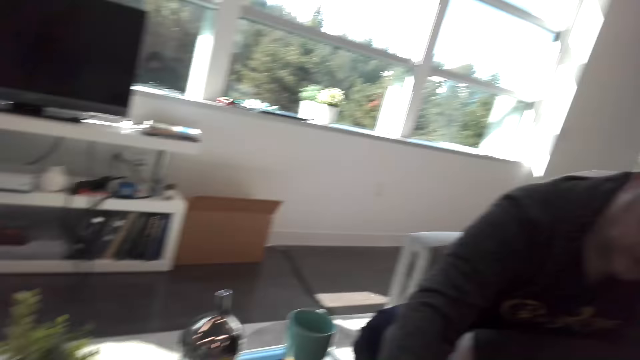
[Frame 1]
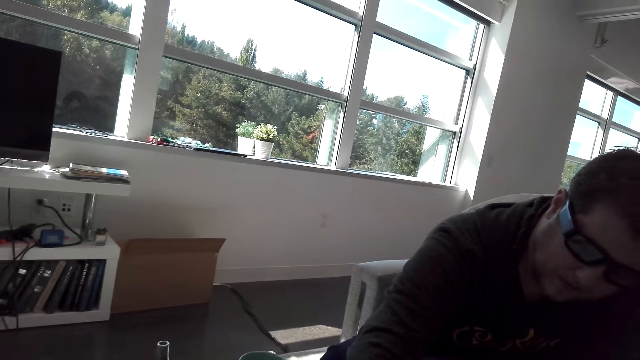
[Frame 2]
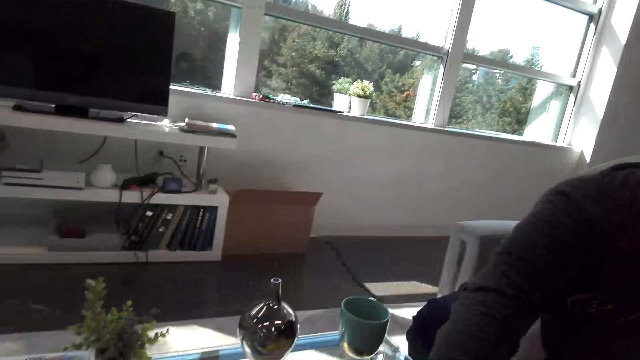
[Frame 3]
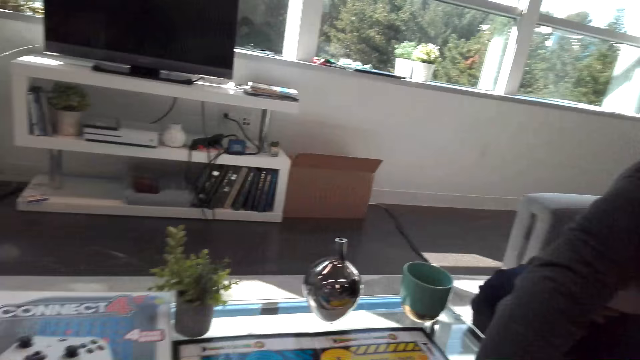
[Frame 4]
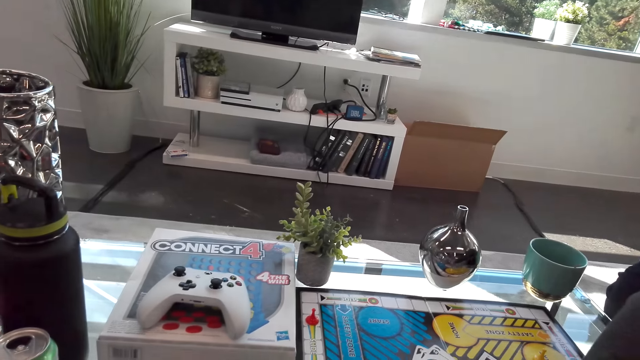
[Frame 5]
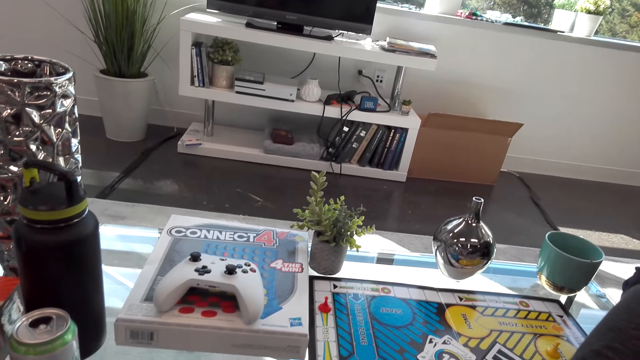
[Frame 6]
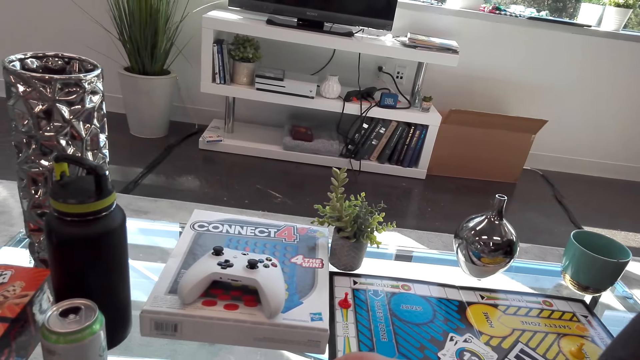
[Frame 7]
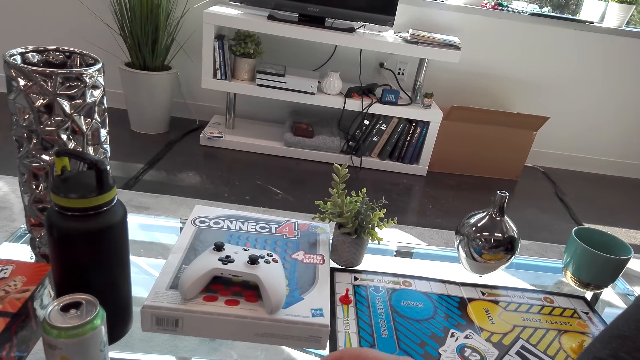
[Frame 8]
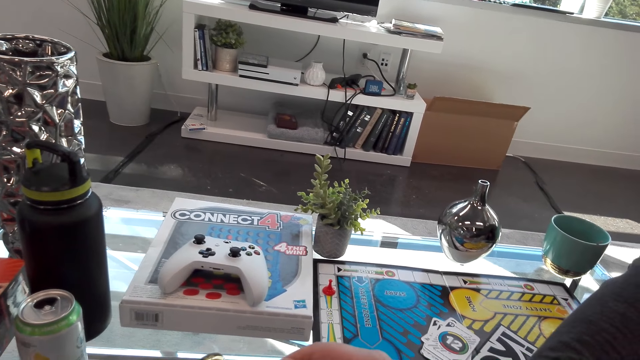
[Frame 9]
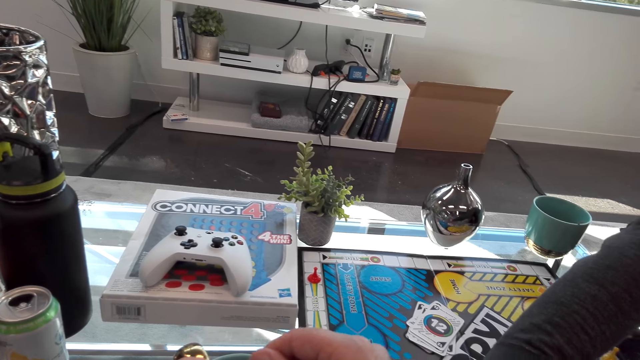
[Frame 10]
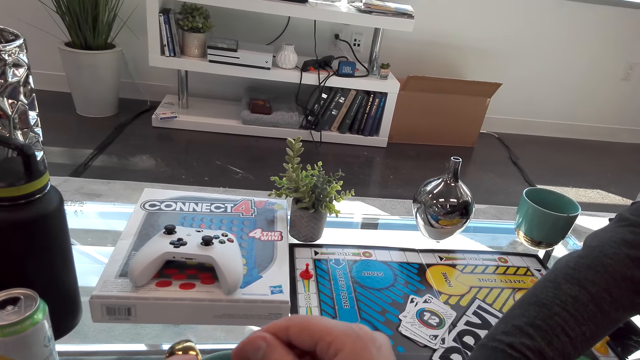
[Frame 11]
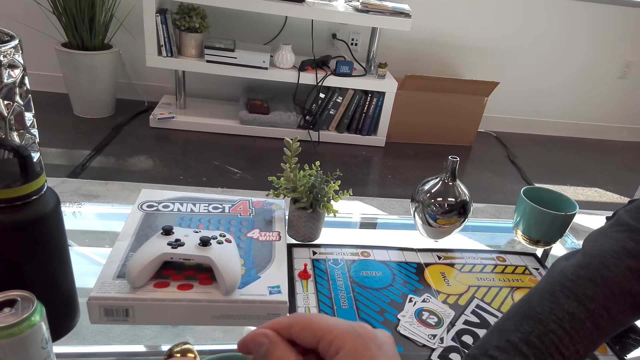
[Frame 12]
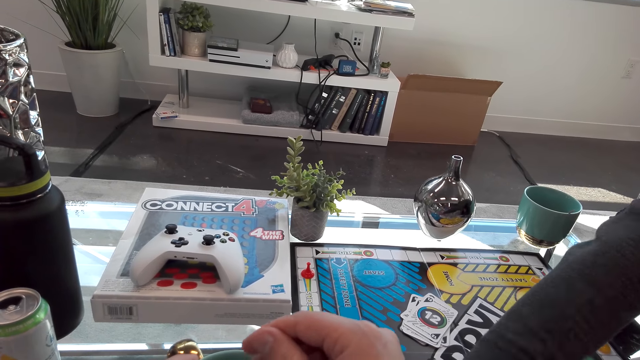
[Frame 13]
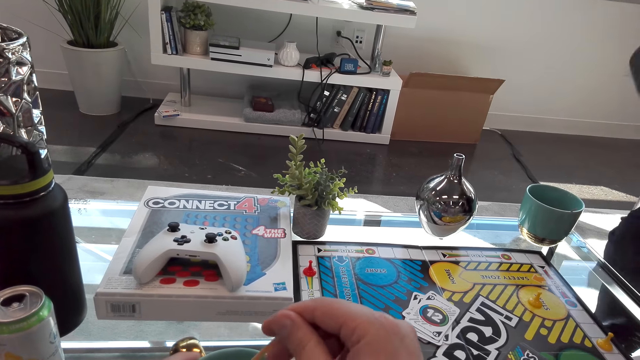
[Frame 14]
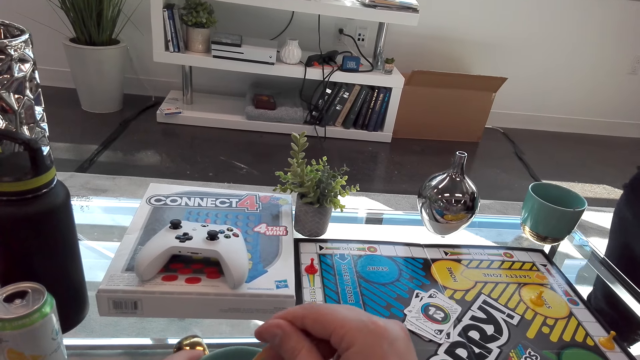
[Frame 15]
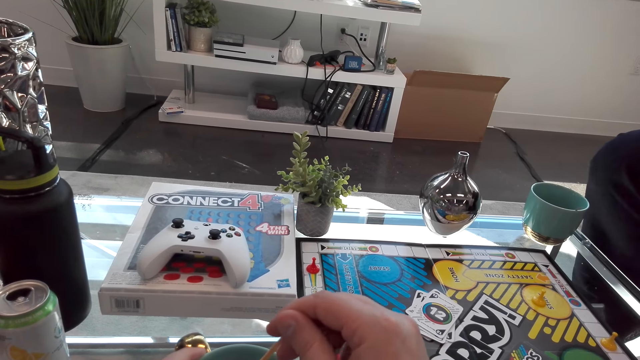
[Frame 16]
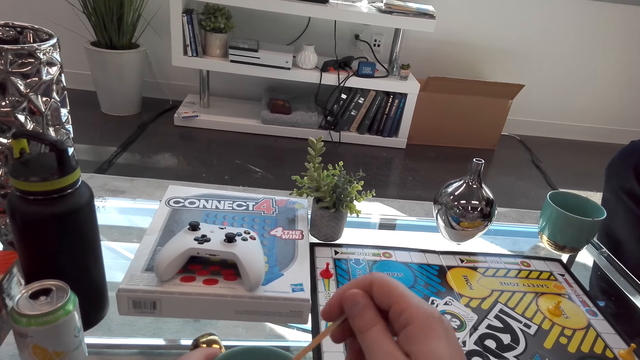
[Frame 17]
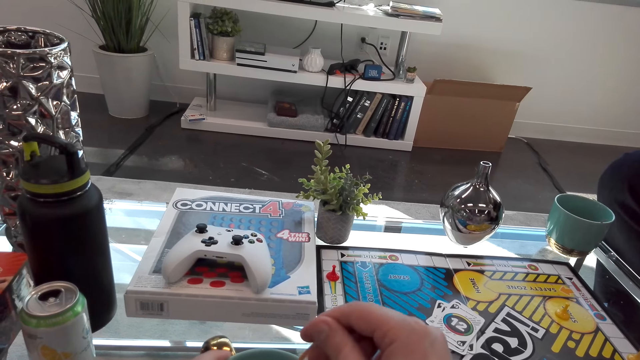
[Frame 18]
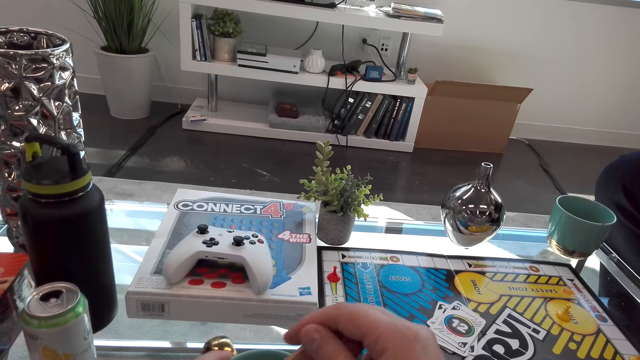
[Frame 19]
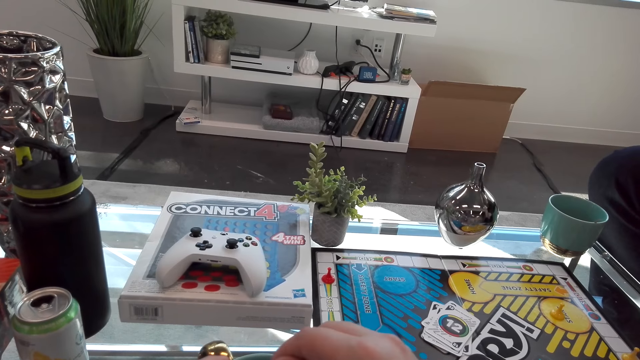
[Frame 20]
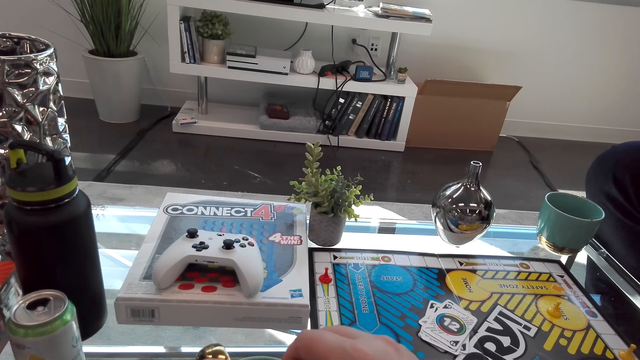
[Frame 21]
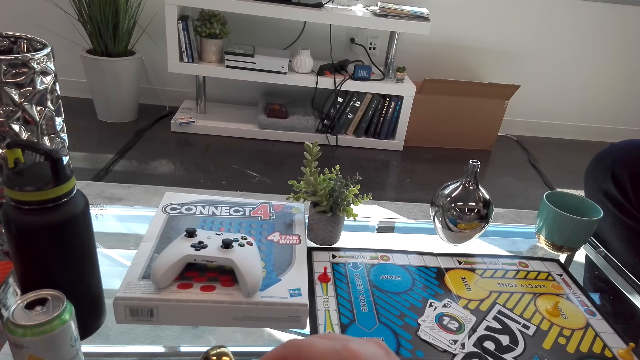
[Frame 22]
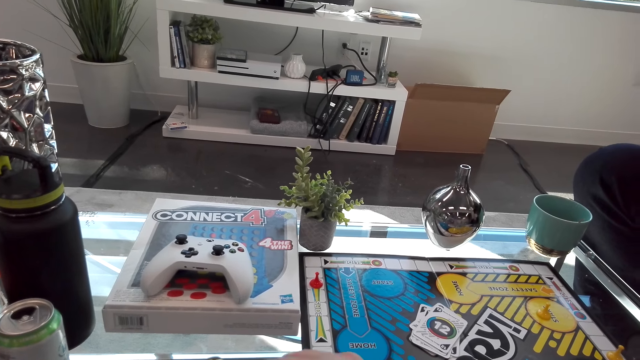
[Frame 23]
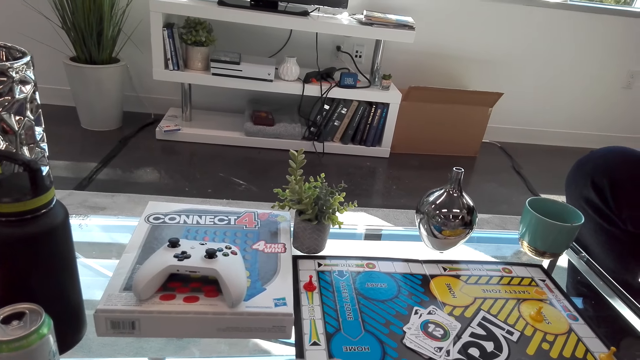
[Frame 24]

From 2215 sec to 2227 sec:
The camera wearer moves the hand.

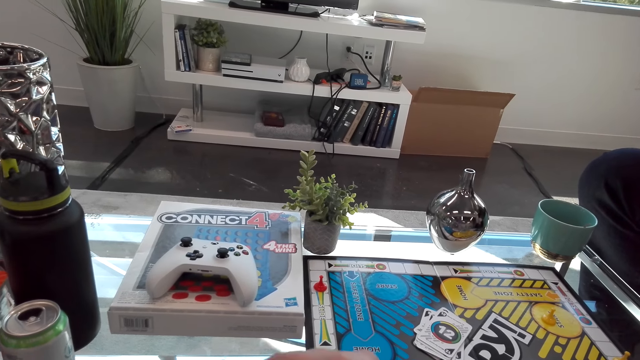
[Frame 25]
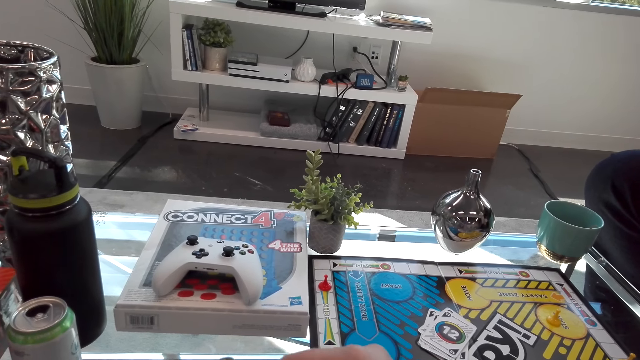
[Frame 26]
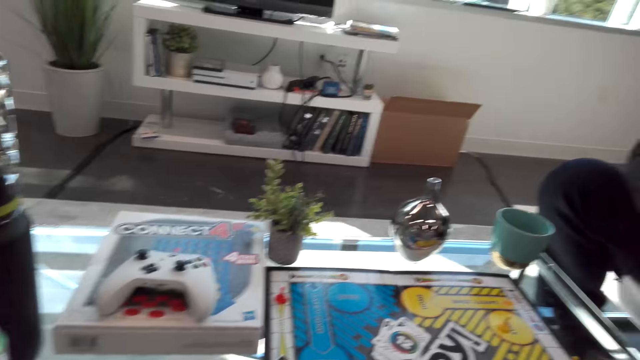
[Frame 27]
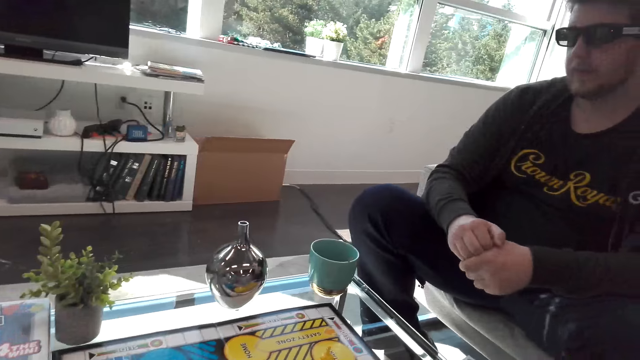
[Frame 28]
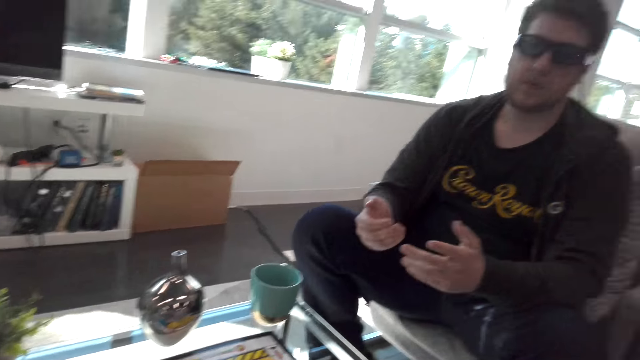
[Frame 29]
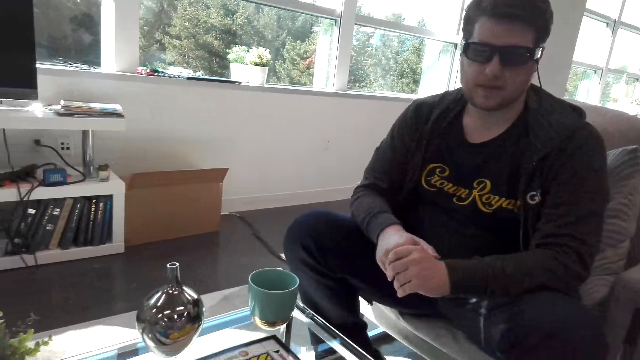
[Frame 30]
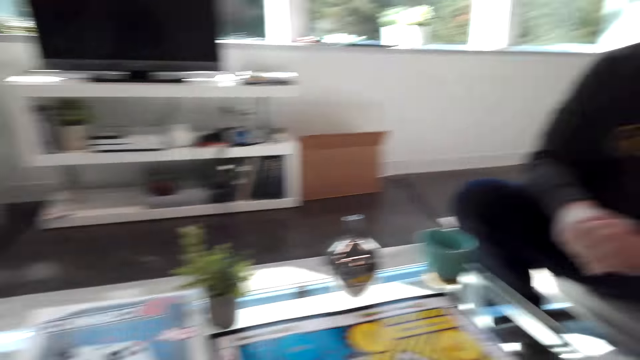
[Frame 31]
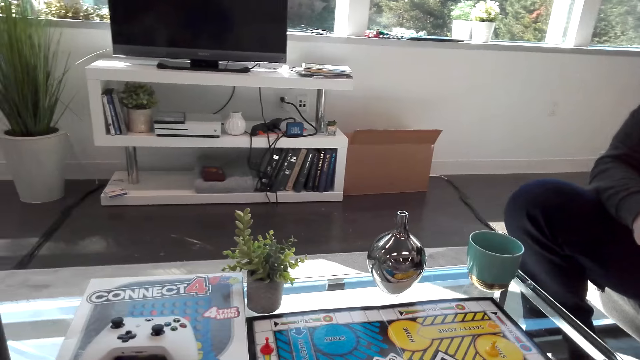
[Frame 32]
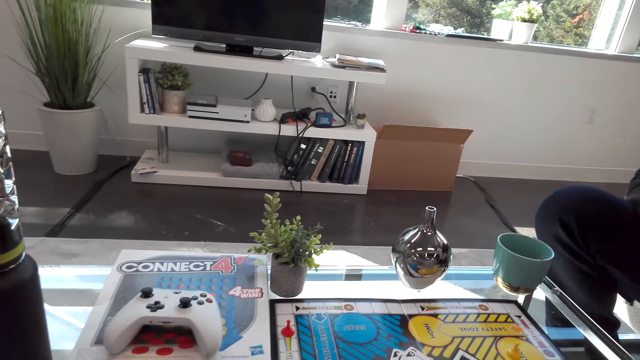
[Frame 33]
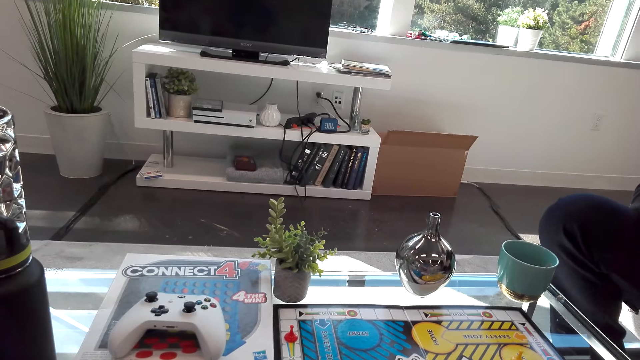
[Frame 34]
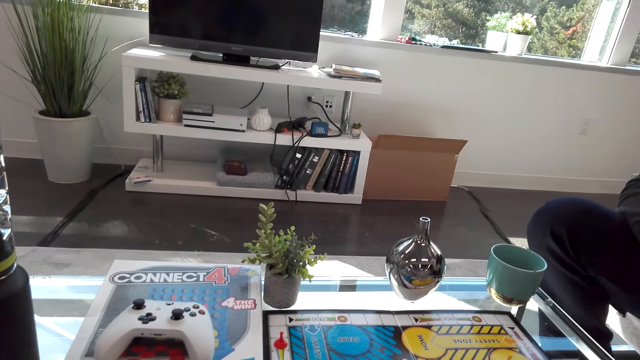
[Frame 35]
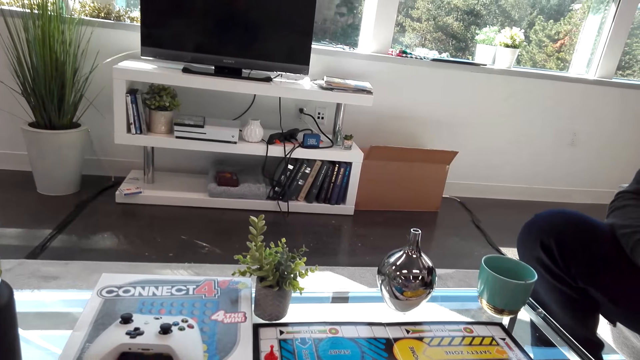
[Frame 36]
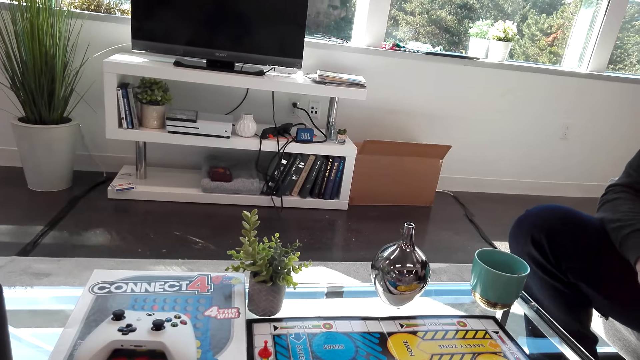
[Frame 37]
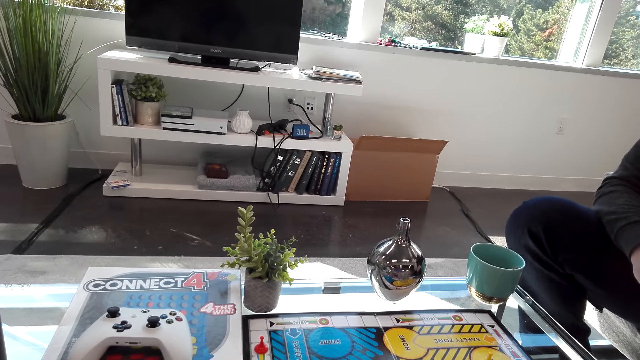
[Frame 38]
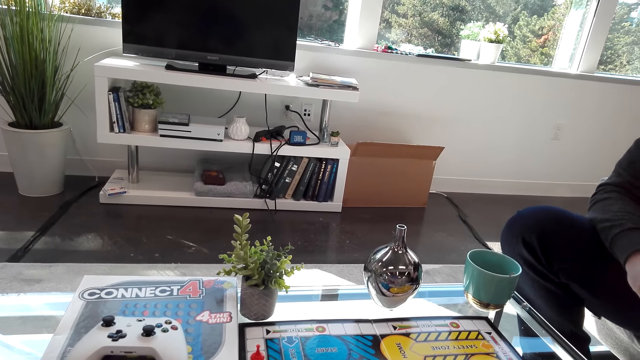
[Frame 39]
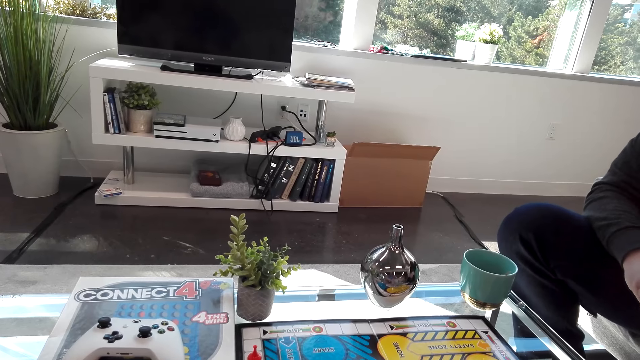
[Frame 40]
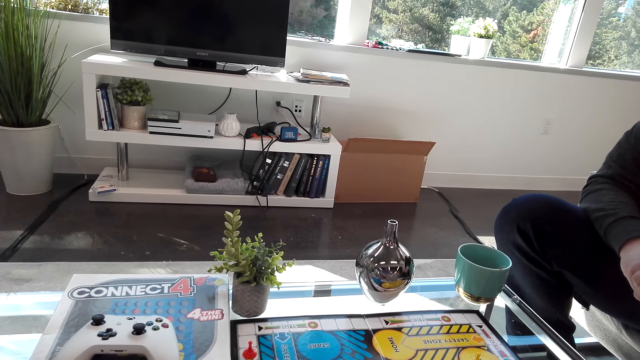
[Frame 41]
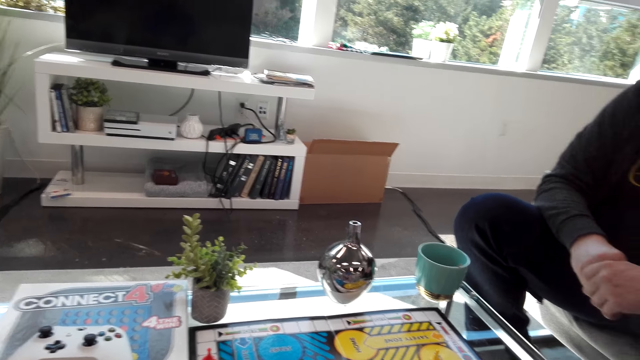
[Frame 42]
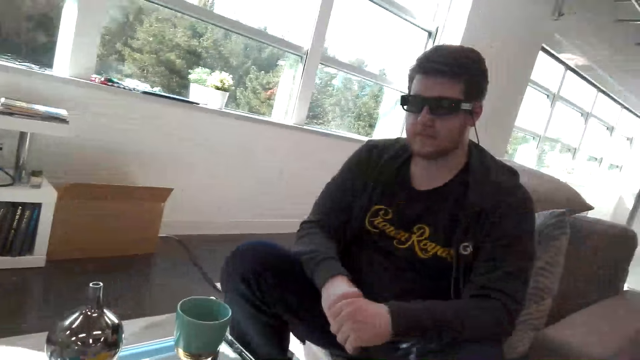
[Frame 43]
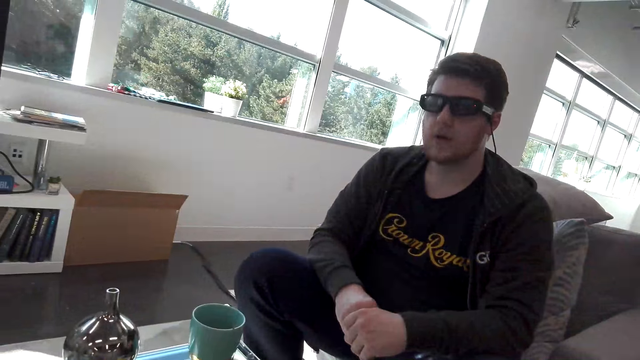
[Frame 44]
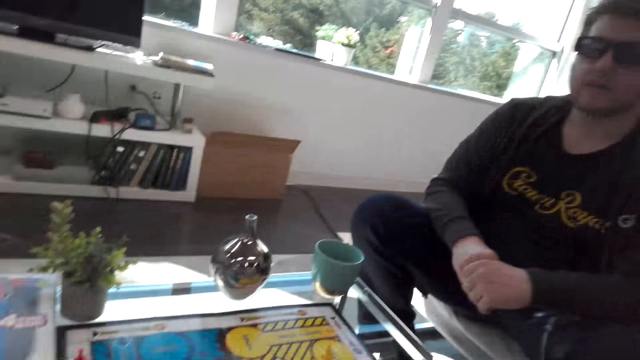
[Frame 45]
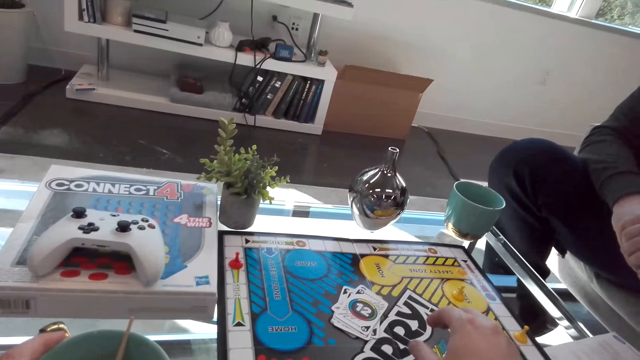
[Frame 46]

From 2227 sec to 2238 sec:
A person interacts with the camera wearer. The person shakes the leg and nods the head.
